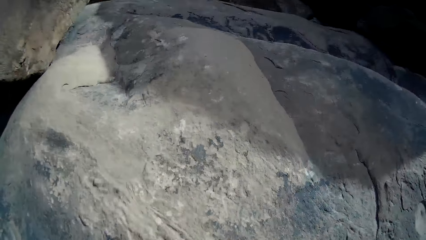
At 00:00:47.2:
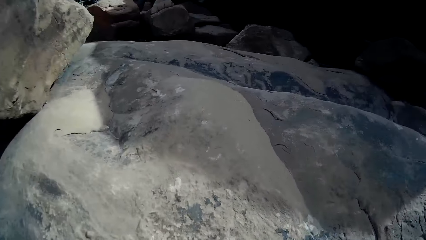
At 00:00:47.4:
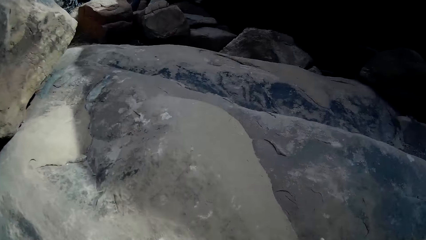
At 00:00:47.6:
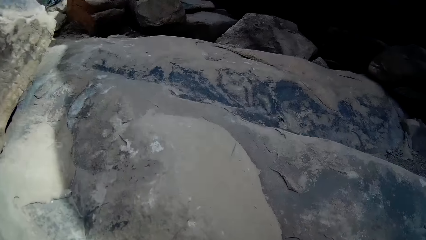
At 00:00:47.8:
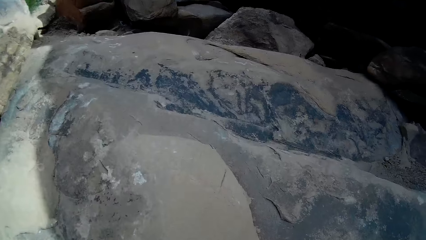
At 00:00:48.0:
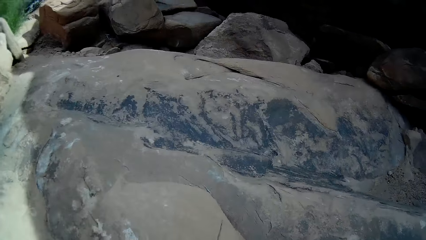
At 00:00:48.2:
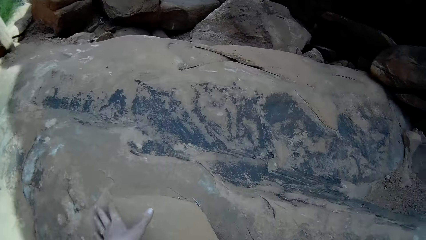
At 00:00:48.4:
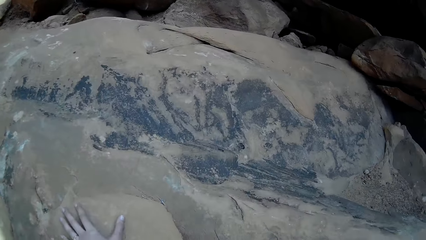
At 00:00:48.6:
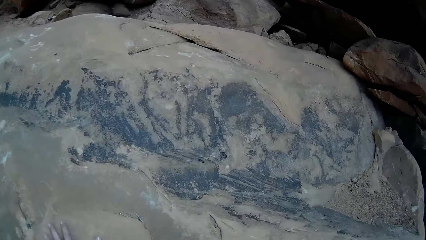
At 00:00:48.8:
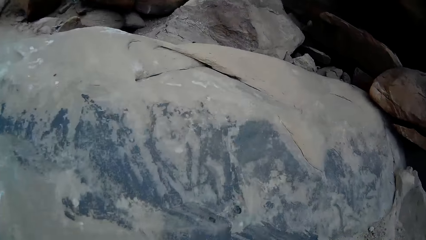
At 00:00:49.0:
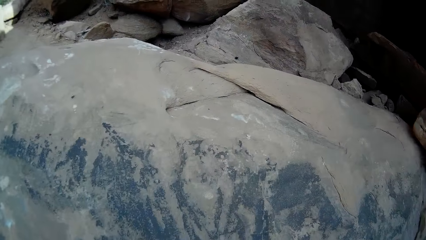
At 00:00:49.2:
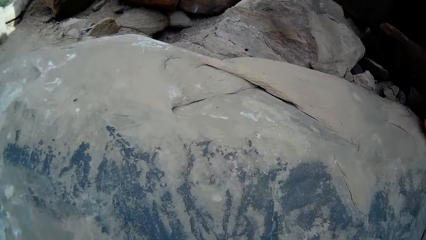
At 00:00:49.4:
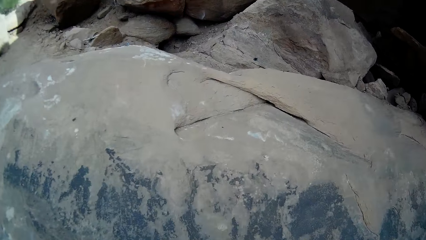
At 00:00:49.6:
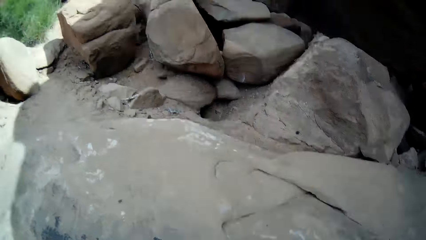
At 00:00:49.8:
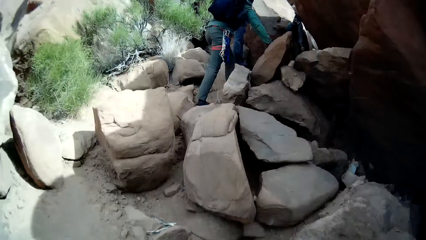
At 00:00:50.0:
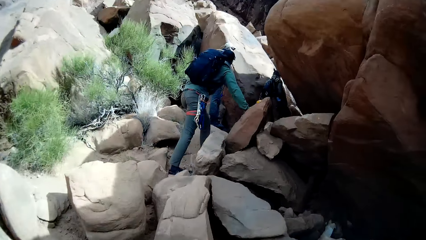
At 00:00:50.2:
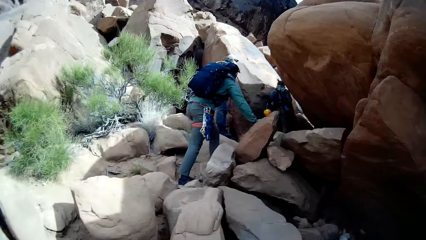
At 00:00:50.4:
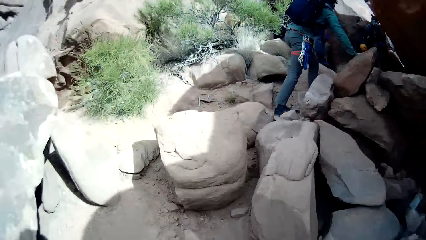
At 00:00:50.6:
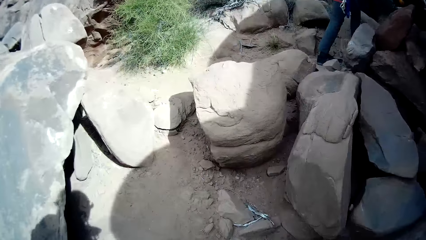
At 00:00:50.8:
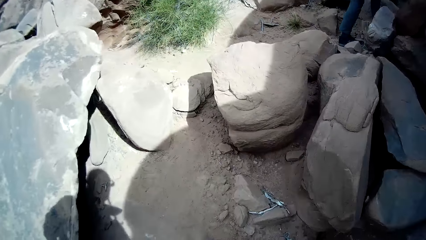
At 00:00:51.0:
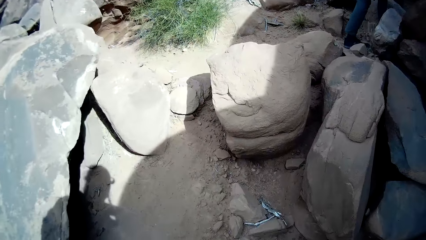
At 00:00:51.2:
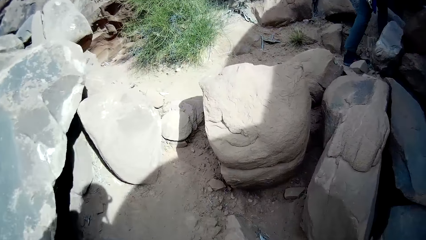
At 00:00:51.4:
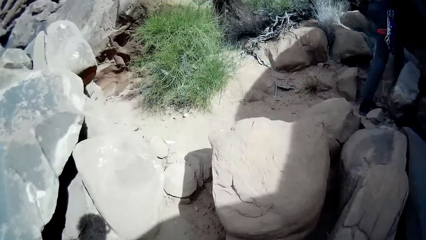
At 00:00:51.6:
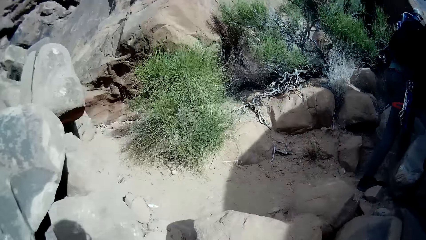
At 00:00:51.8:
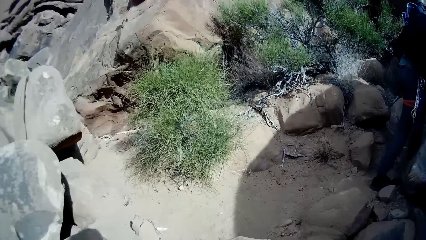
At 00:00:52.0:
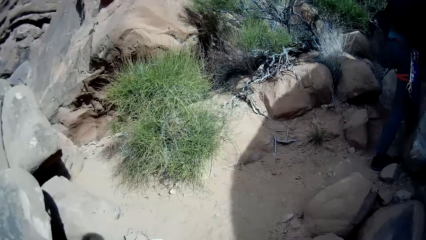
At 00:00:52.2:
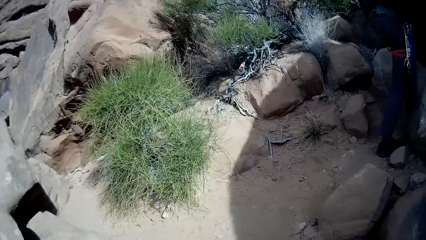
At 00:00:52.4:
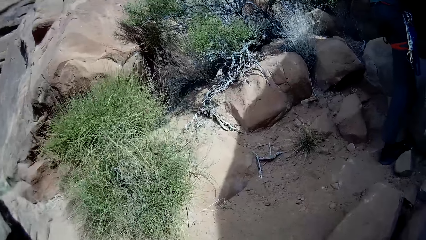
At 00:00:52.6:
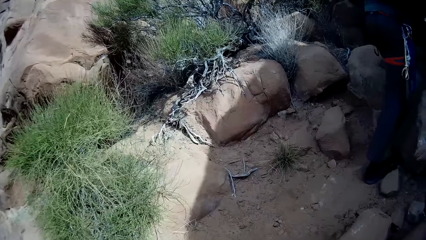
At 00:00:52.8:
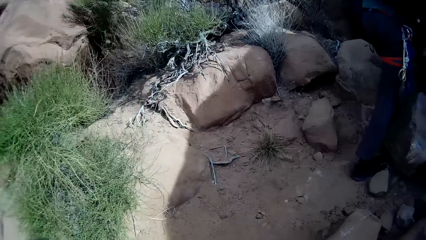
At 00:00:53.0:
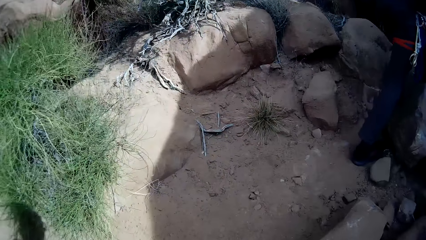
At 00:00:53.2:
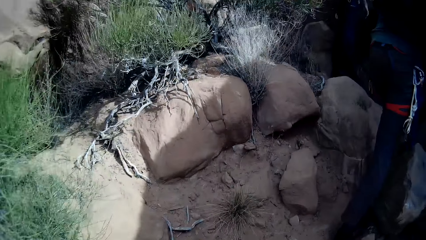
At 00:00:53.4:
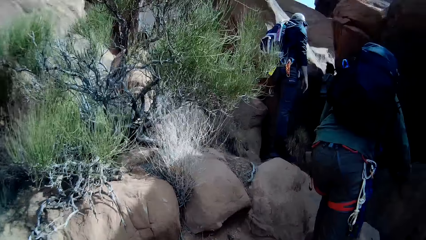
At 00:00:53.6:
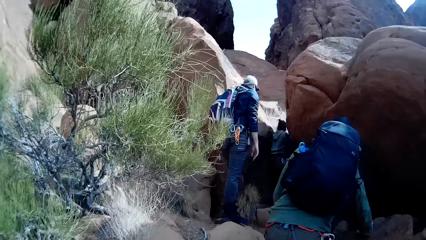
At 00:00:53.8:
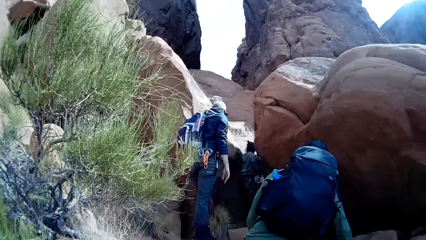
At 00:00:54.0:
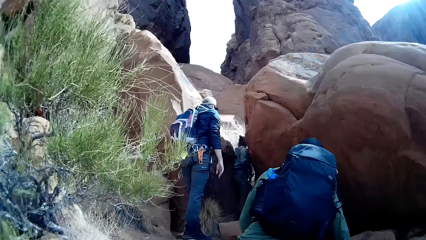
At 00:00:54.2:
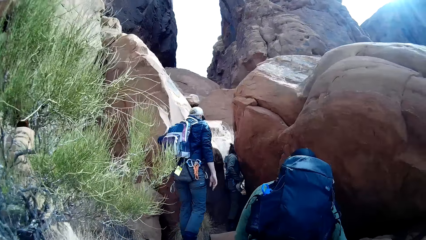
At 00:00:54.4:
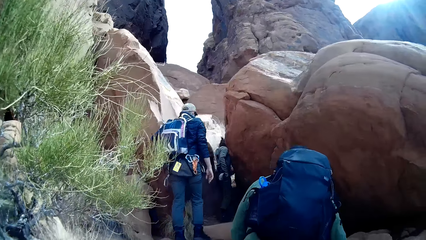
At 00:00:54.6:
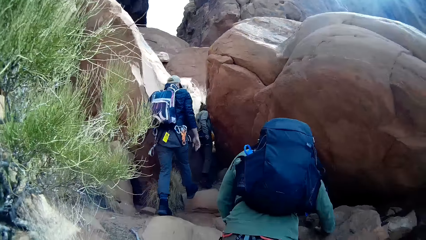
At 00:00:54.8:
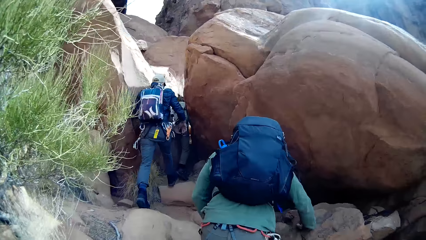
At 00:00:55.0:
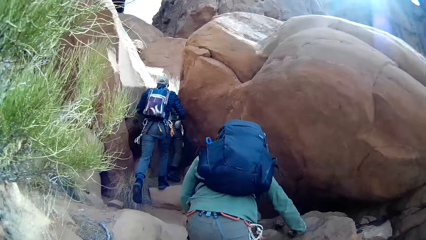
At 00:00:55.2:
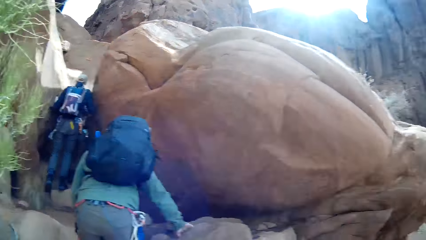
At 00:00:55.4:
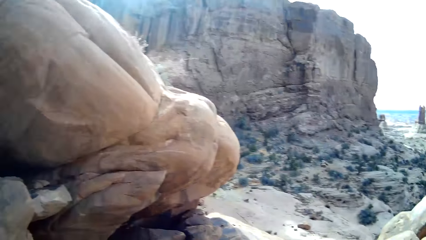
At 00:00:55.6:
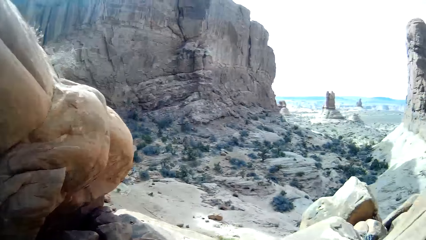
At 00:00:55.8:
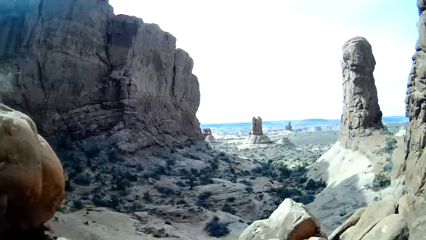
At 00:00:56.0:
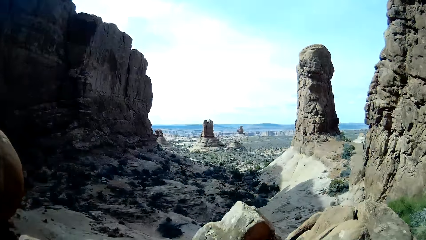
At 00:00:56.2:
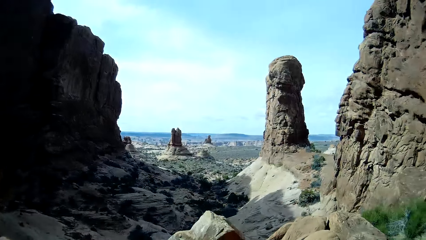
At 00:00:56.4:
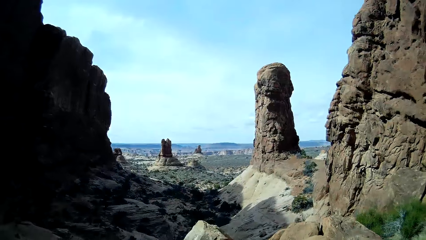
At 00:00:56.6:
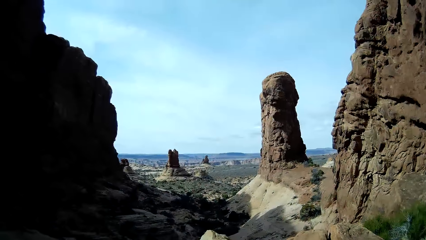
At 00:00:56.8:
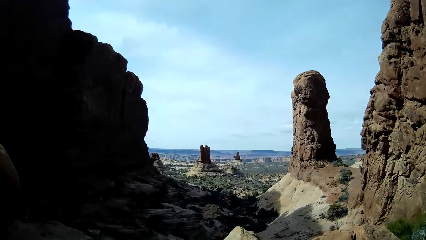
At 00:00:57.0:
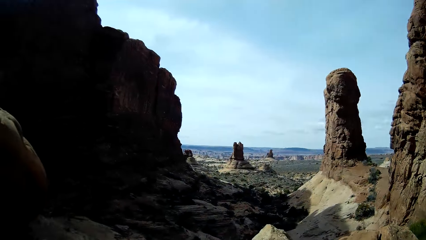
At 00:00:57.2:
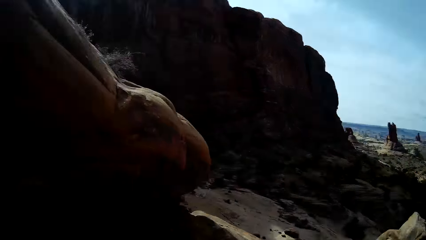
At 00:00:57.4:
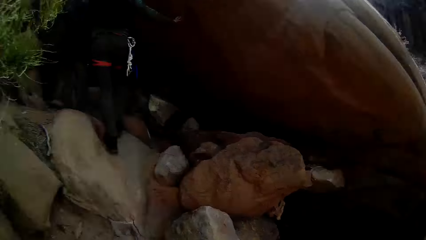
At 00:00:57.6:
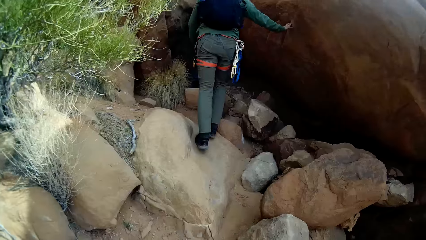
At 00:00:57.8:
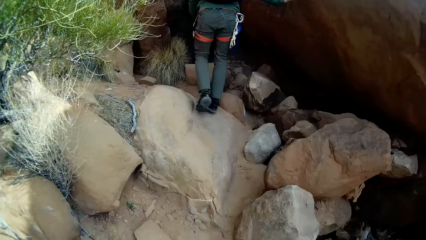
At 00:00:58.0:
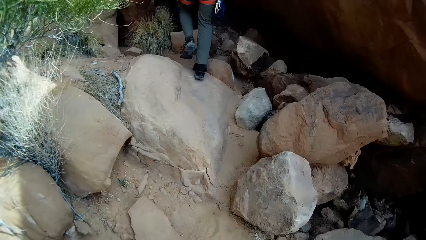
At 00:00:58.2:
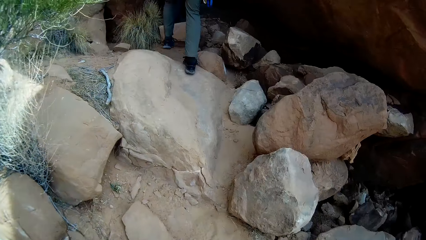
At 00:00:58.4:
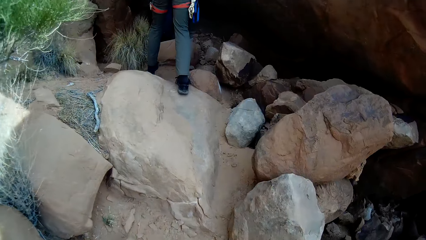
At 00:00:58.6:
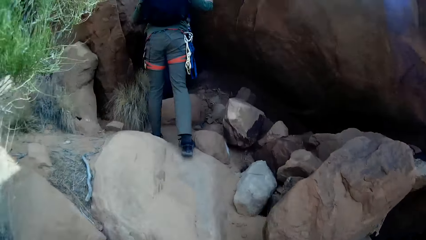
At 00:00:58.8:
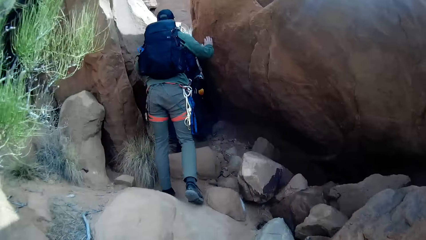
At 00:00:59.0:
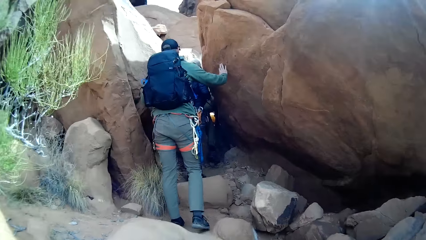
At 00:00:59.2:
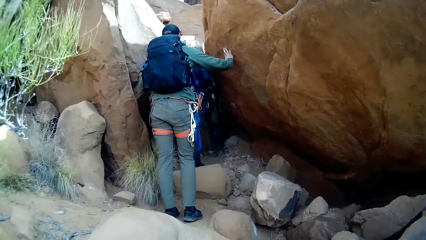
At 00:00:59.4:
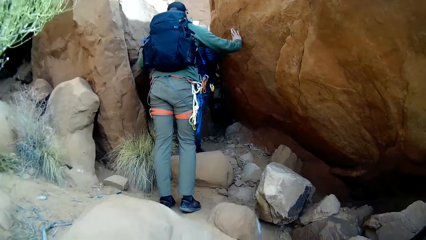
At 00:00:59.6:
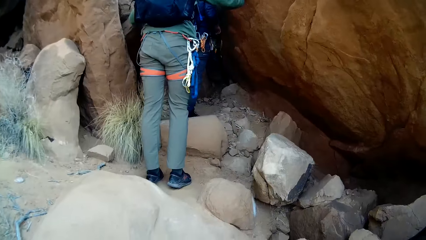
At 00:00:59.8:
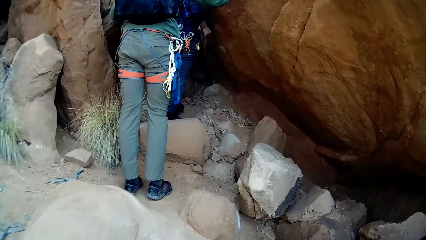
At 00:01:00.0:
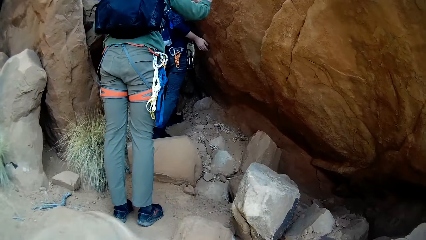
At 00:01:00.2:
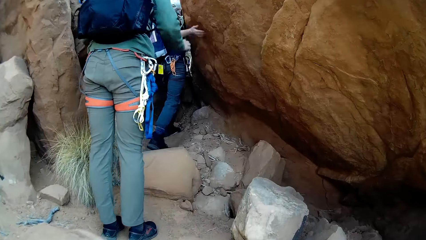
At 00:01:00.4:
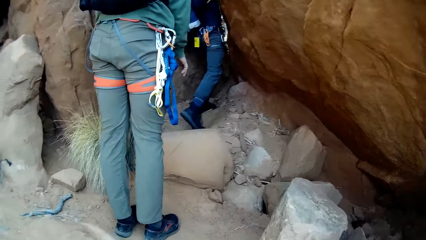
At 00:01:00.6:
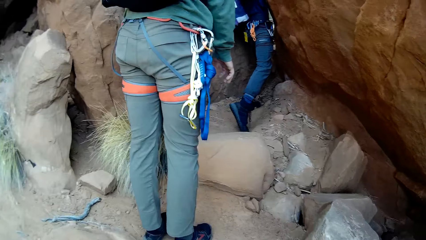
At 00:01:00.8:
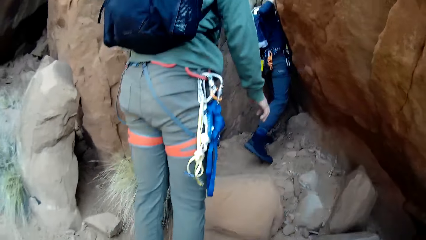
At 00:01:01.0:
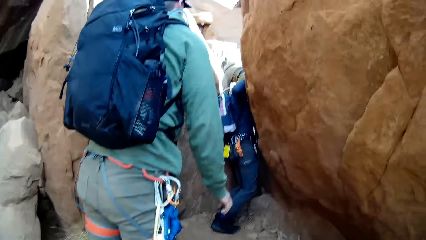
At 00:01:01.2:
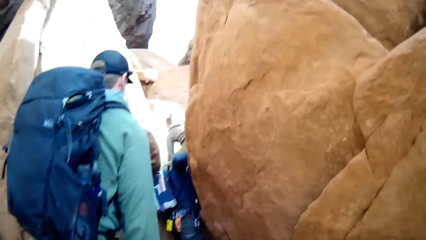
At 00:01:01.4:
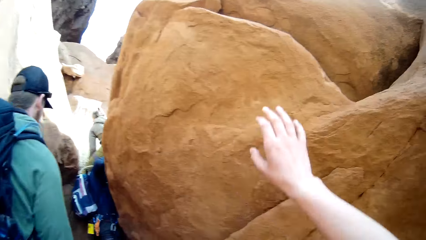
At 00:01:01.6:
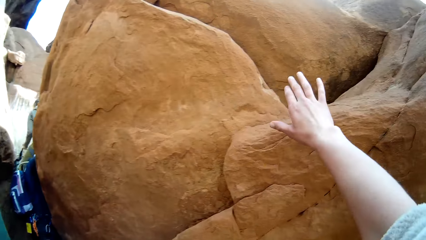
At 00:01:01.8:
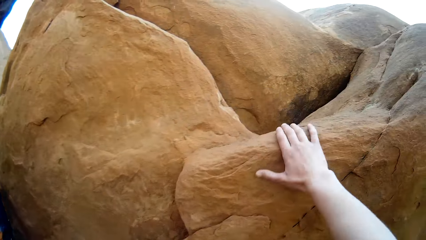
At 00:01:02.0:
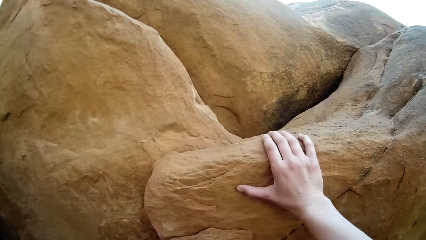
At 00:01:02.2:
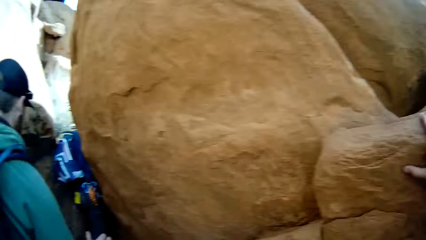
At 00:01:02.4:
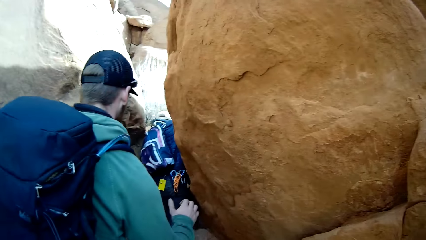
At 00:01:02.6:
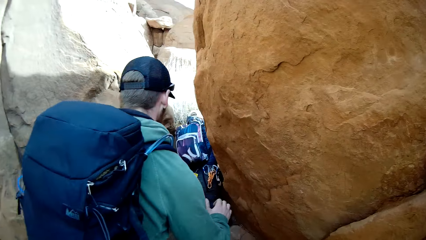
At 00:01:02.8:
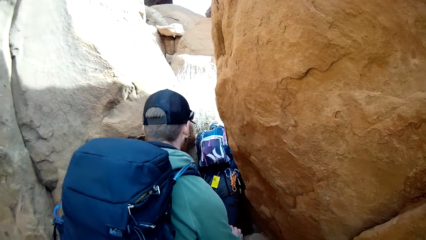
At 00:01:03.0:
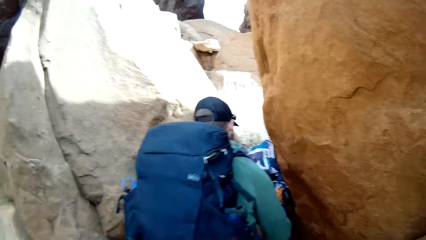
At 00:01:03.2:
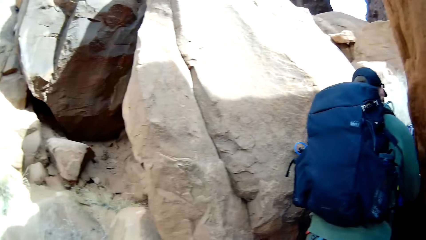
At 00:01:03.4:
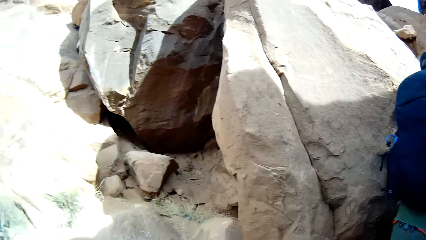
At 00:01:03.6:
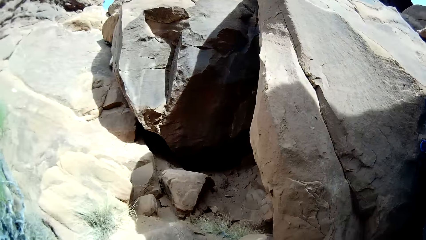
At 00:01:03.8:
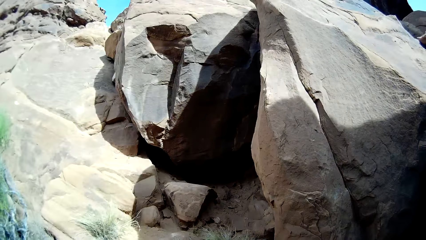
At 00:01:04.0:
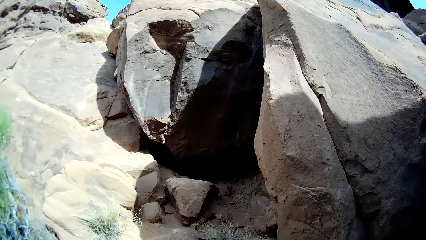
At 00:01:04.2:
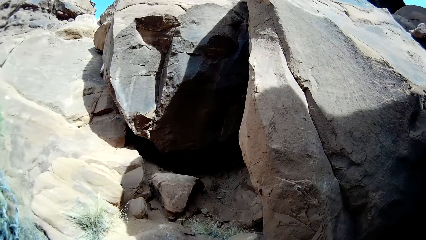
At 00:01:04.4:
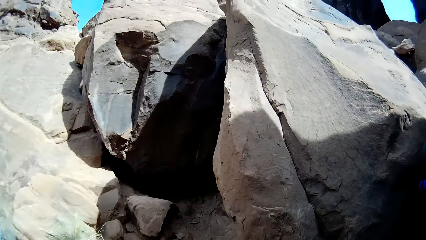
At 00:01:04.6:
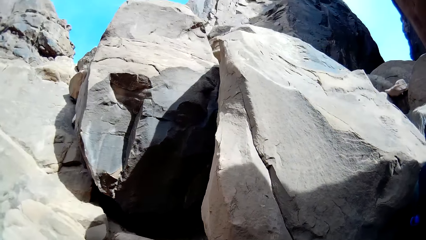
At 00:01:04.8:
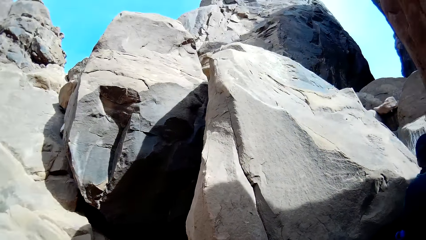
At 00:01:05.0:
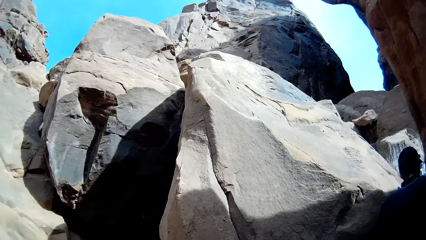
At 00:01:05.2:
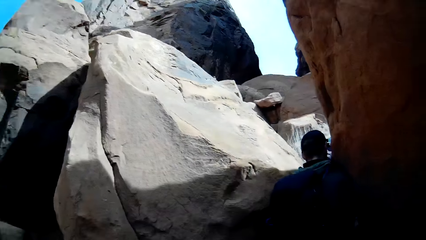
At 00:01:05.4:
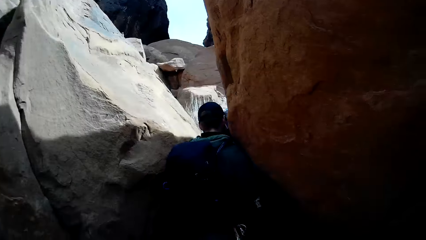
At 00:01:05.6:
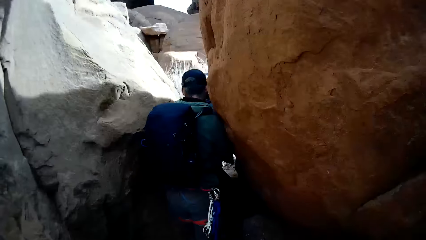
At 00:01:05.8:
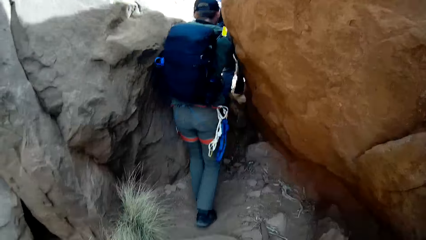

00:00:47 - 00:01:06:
A man touches another rock with the right hand. The camera wearer turns to the right. They look on the mountain. The man touches another rock with the right hand. The camera wearer climbs different rocks. The man holds the rock. Another man squeezes past two rocks. The camera wearer touches another rock with the right hand. They hold the rock. They turn to the left. They look on the mountain rocks.
